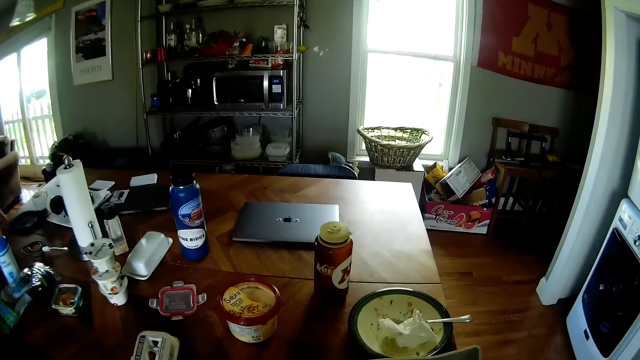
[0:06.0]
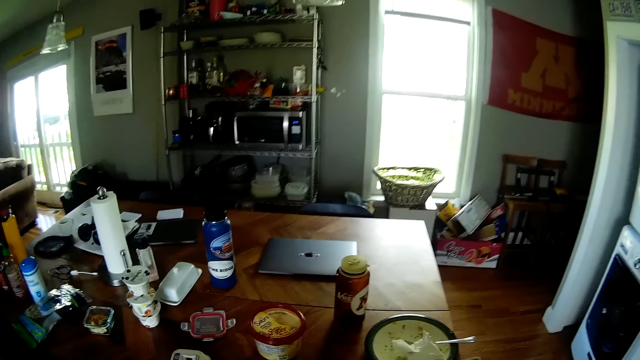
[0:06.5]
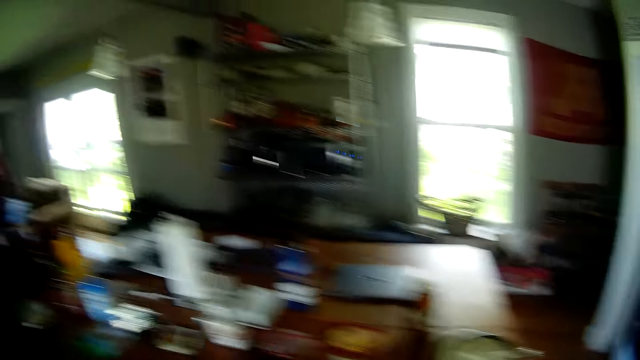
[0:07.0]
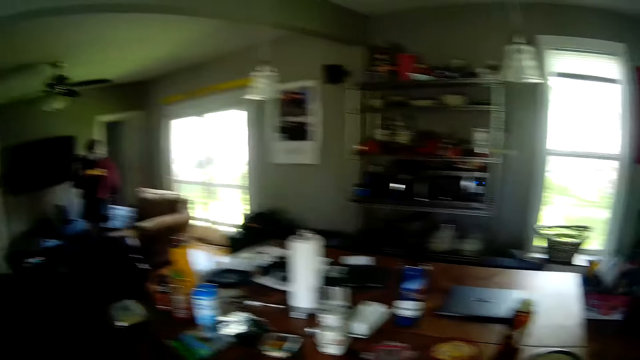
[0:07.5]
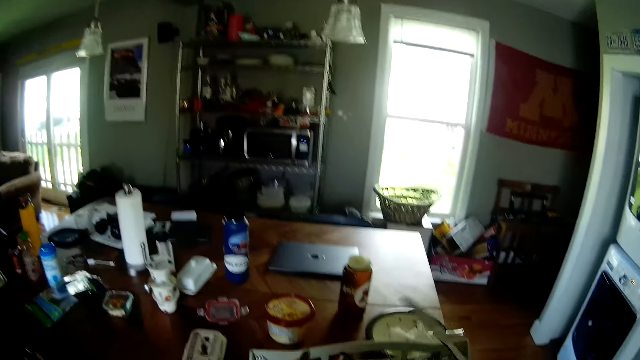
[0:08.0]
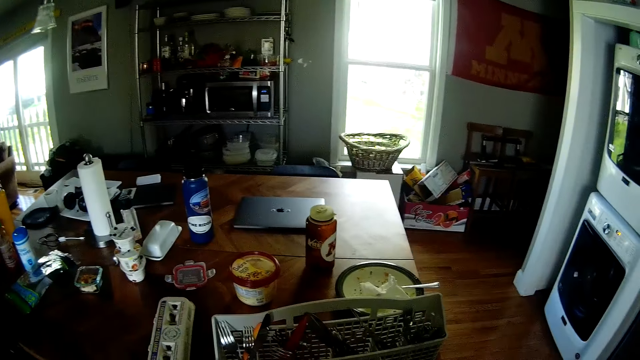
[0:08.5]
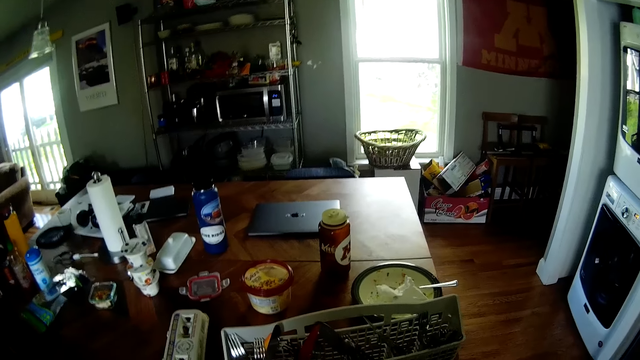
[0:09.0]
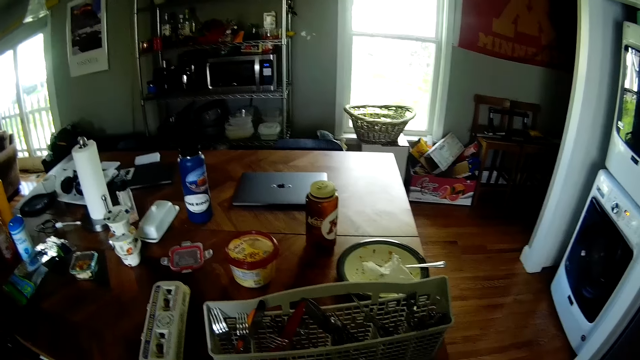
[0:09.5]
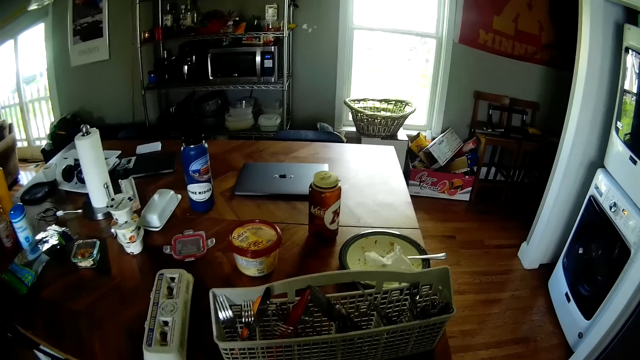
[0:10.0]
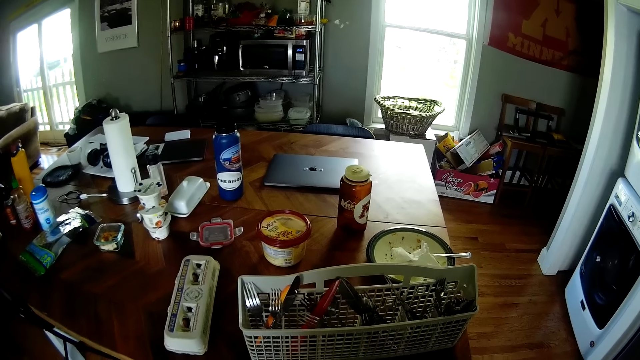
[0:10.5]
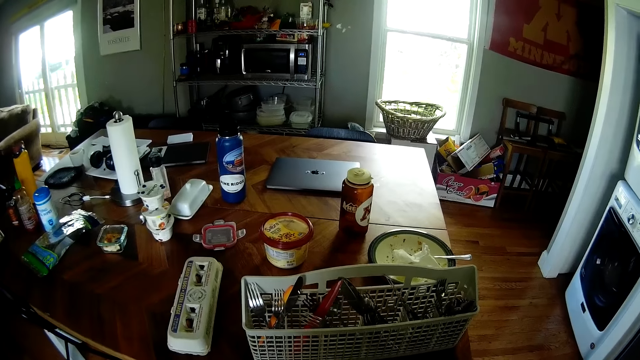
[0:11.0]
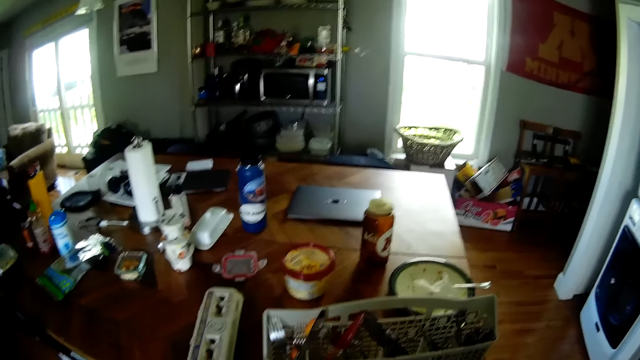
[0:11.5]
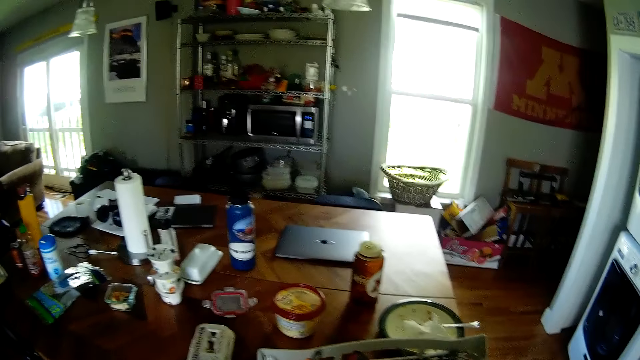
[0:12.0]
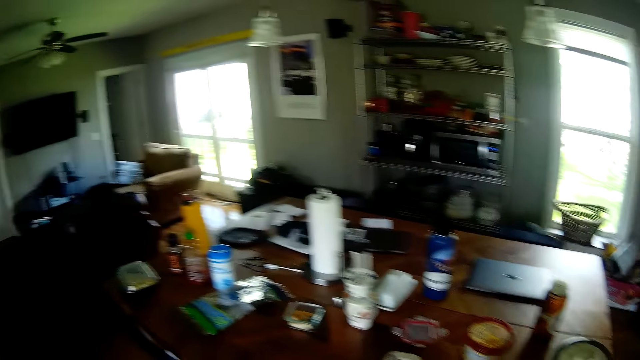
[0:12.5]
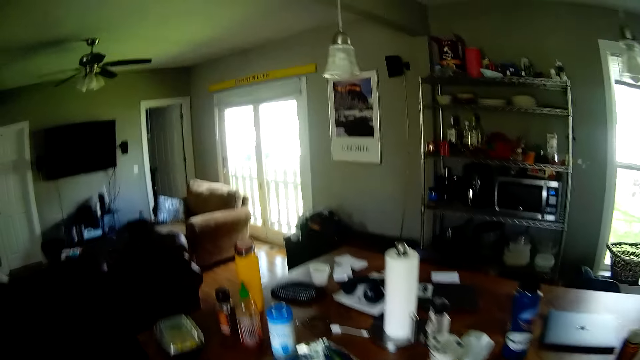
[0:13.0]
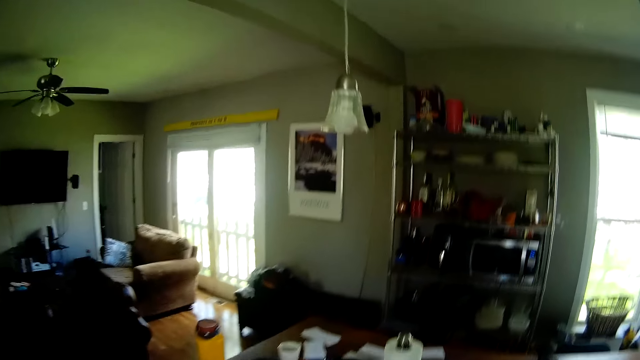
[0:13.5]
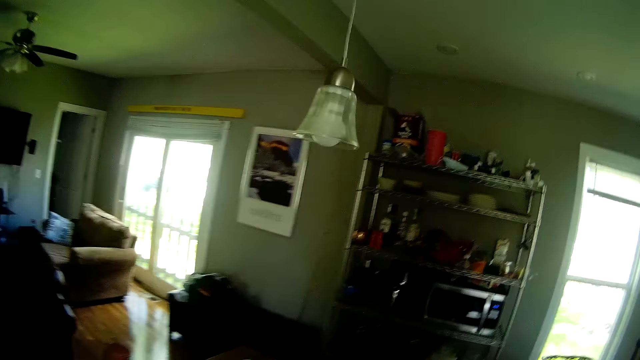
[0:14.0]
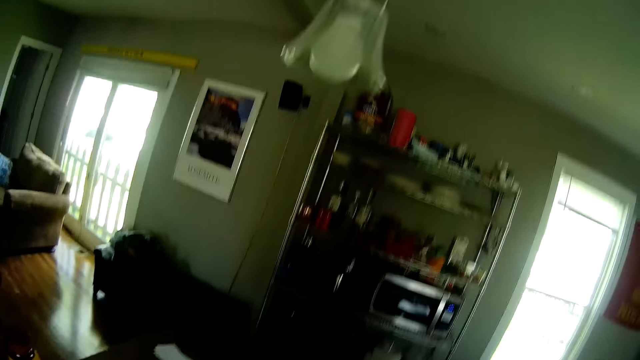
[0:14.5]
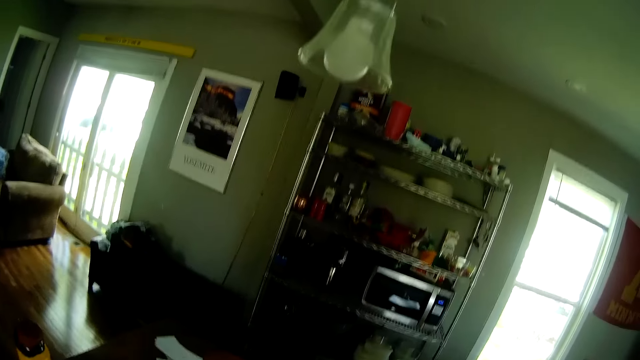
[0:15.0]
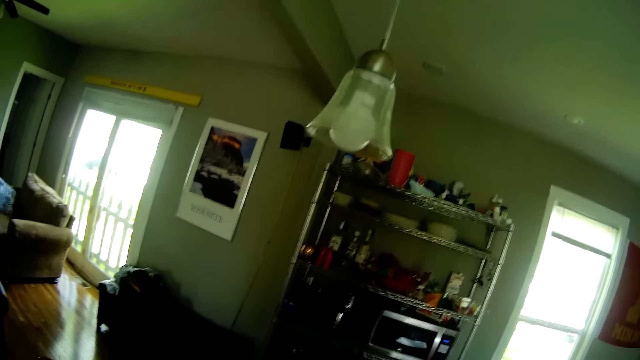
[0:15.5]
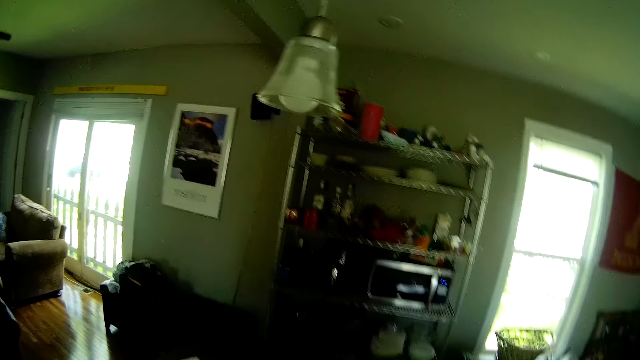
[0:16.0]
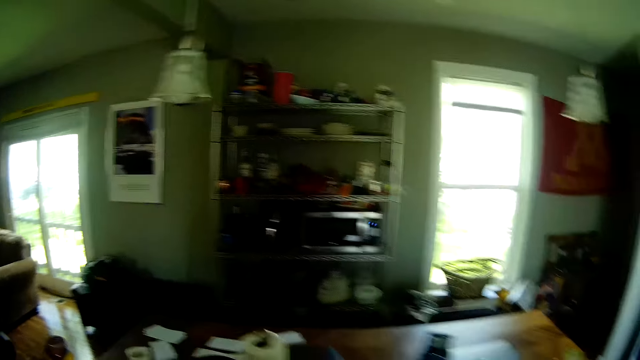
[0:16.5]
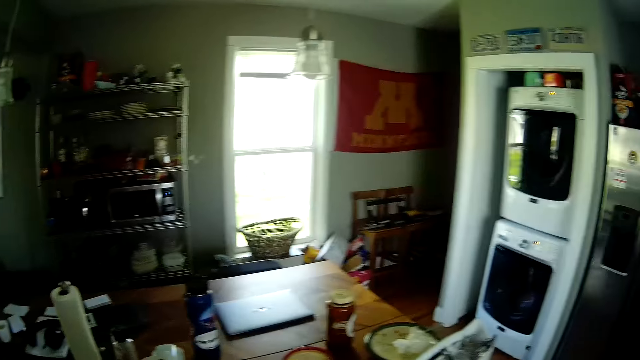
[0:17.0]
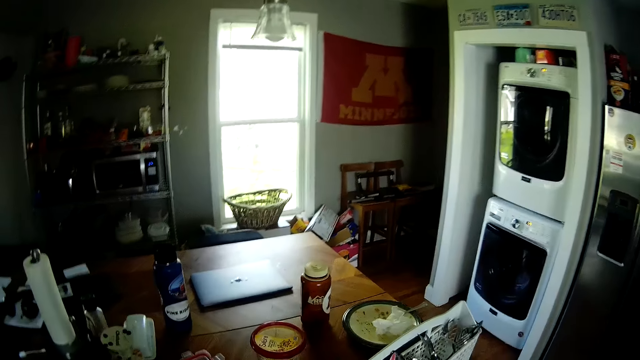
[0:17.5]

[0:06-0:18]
The camera wearer converses with a person. They pick up a spoon in the rack. They converse with the person. They look around in the kitchen. They converse with the person.

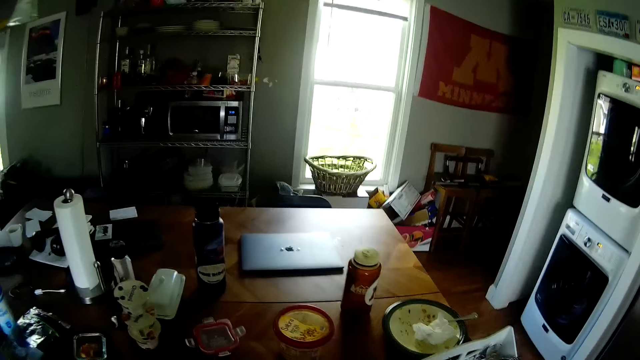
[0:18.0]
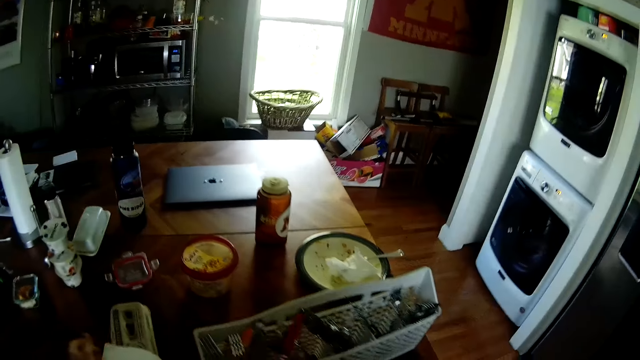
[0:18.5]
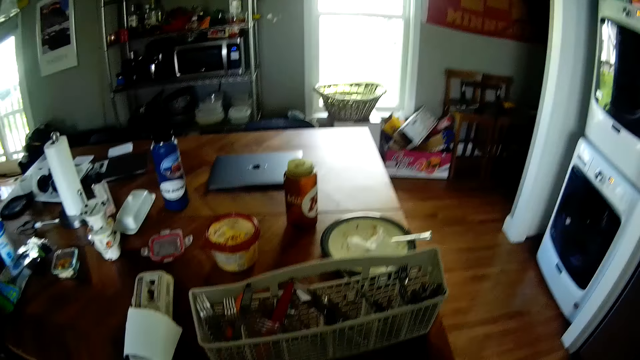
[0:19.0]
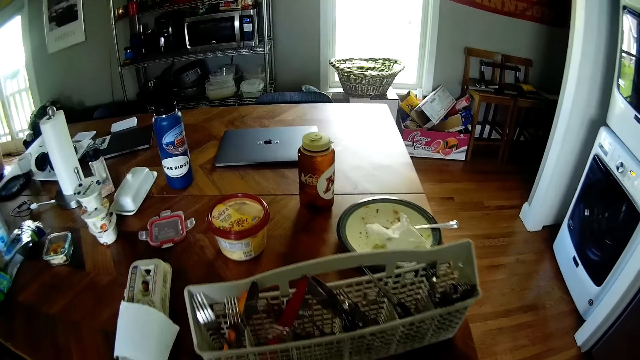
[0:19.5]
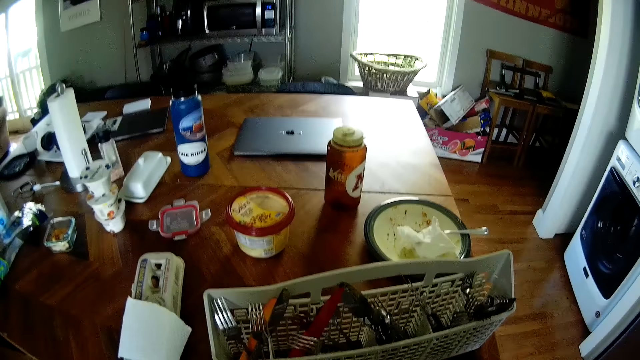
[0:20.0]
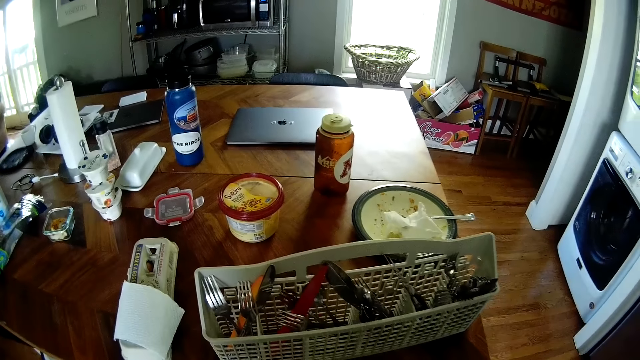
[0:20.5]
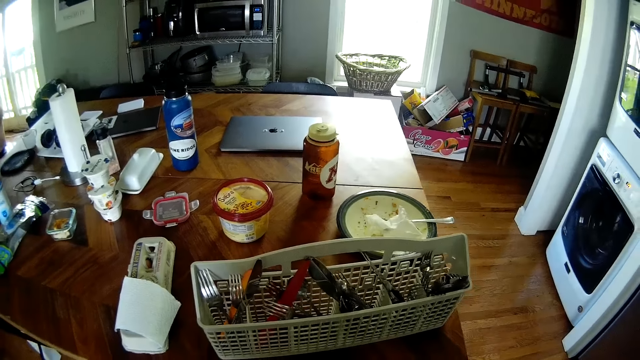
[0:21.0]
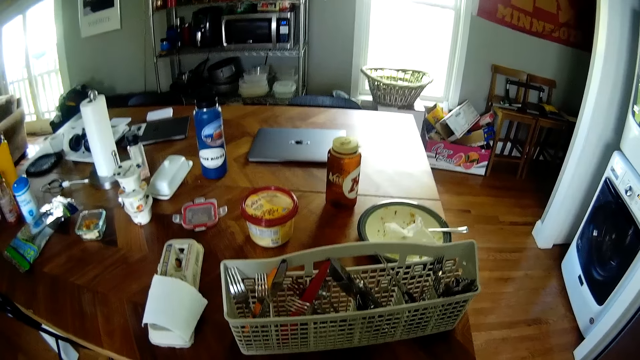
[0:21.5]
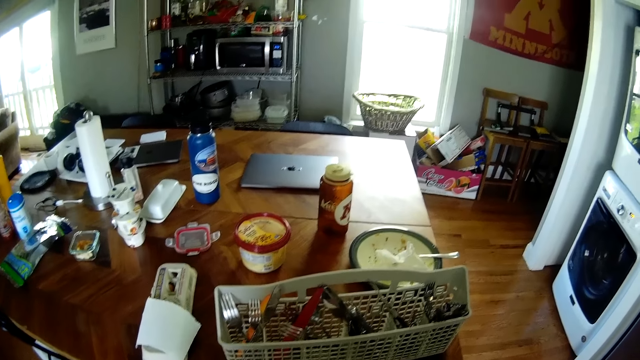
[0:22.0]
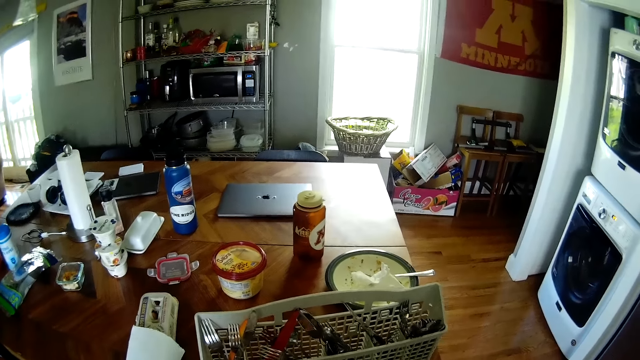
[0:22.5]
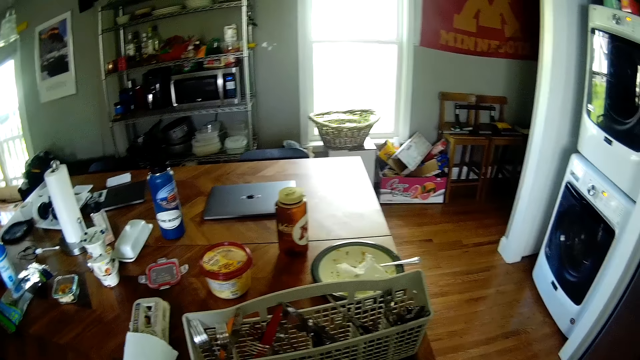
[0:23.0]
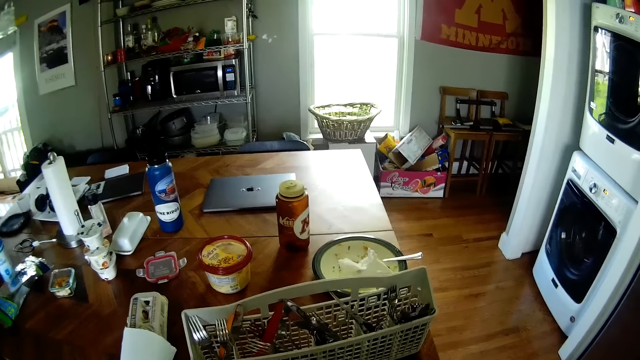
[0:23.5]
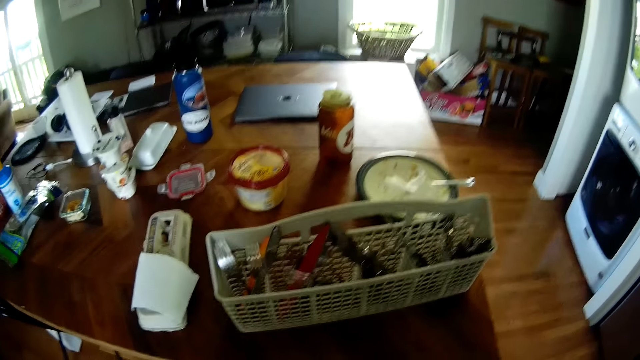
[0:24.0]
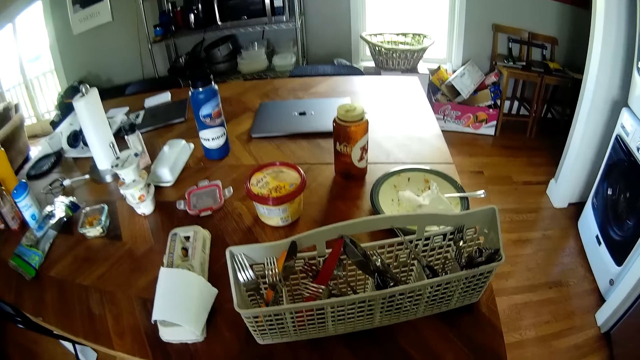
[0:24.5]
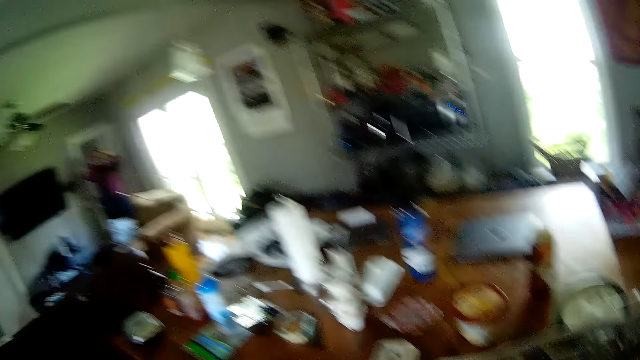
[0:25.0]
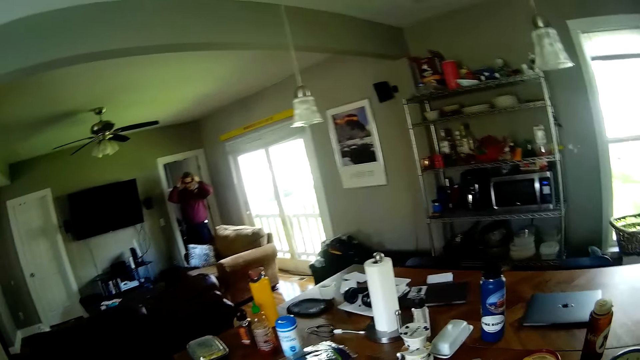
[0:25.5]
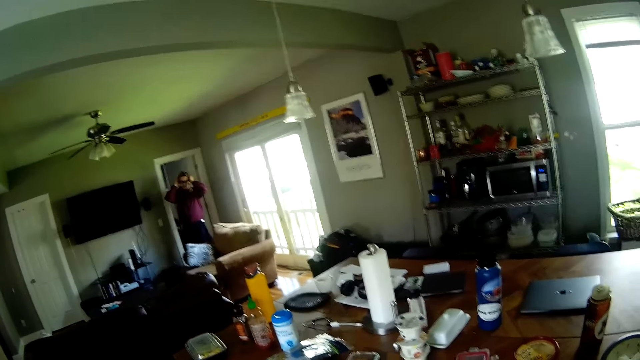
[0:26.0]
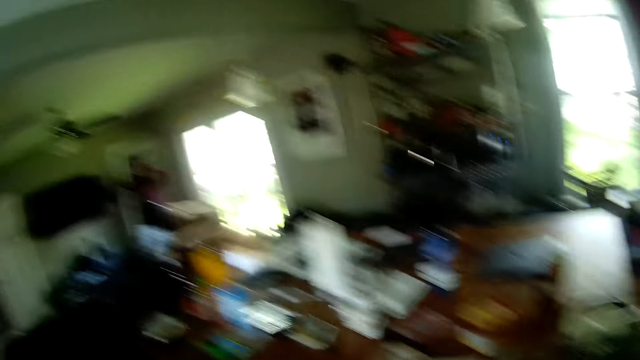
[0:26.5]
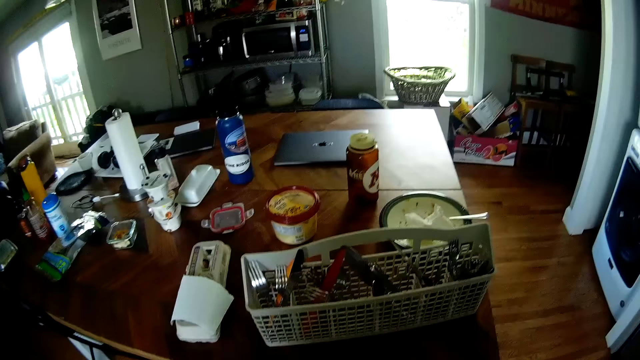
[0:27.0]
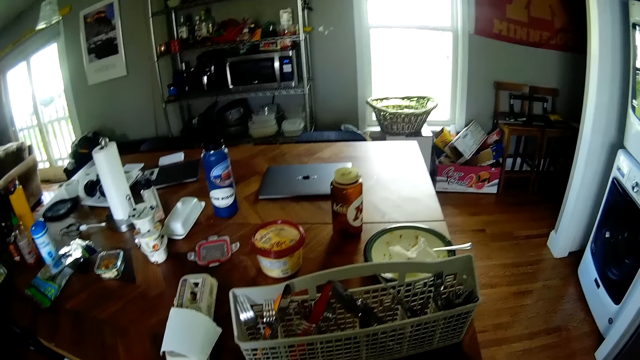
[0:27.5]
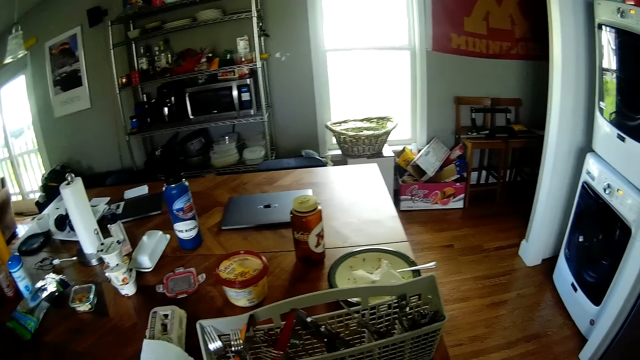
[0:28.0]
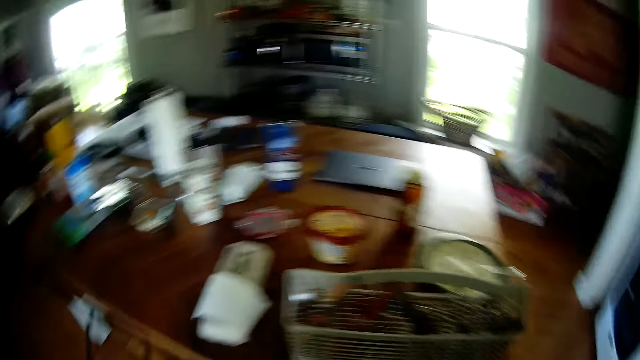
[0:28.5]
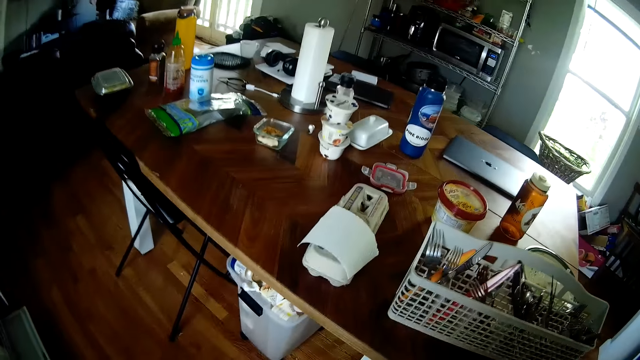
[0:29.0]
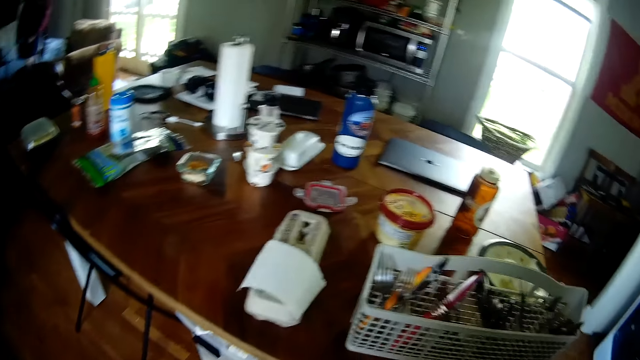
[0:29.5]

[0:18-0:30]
The man converses with the camera wearer. The camera wearer converses with the man. They look around. The man adjusts his glasses with both hands. The man adjusts a camera. The man converses with the camera wearer. The camera wearer converses with the man. The man converses with the camera wearer.
